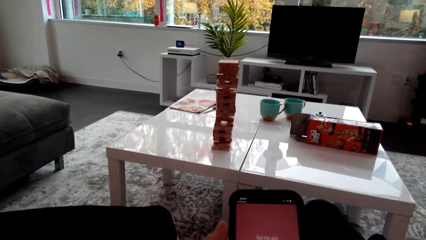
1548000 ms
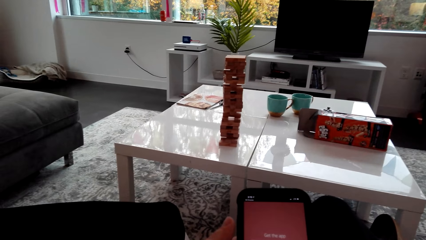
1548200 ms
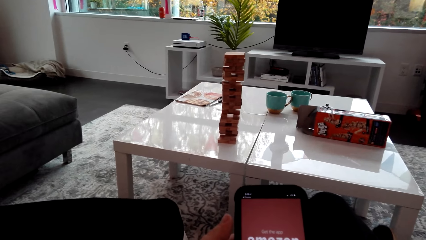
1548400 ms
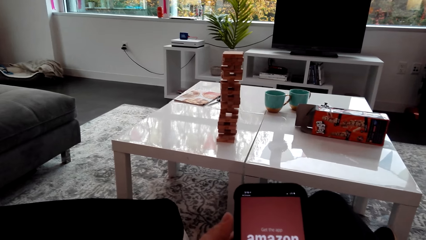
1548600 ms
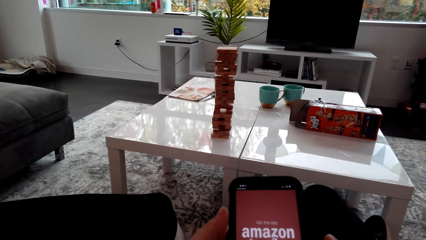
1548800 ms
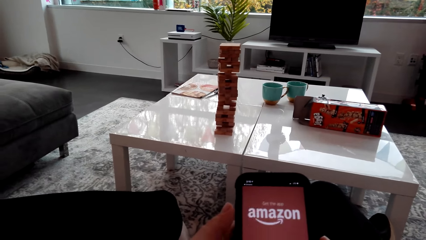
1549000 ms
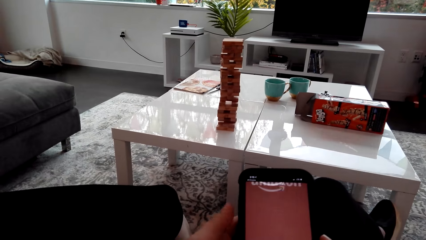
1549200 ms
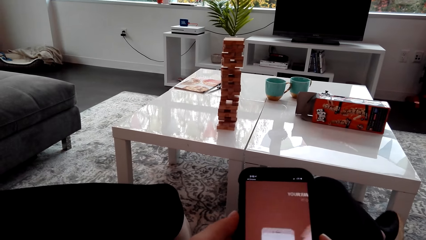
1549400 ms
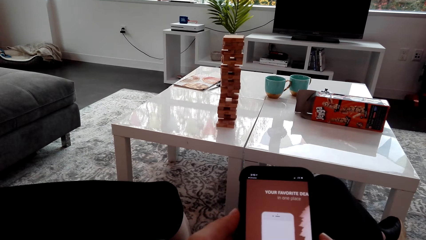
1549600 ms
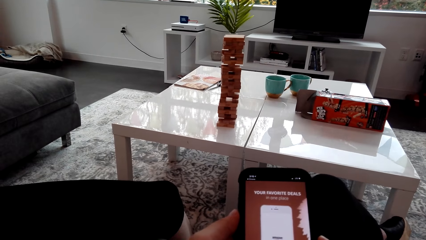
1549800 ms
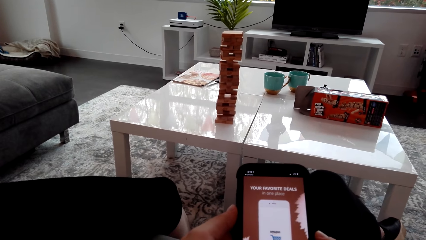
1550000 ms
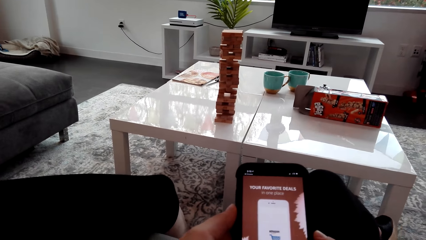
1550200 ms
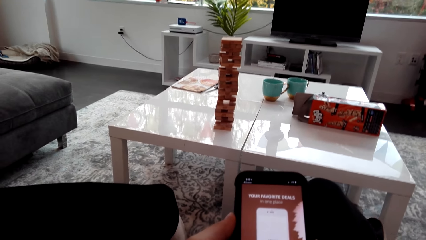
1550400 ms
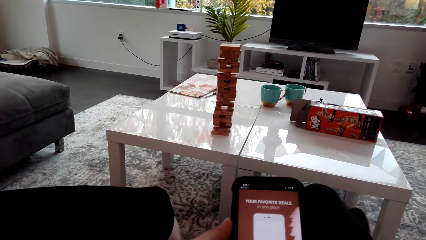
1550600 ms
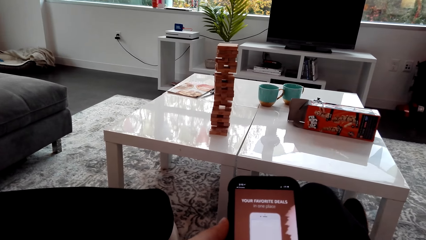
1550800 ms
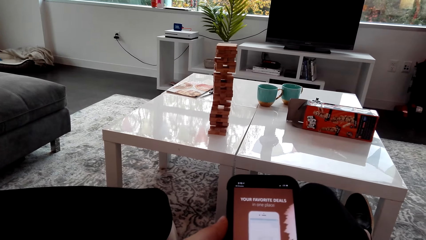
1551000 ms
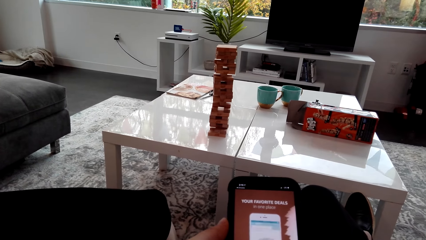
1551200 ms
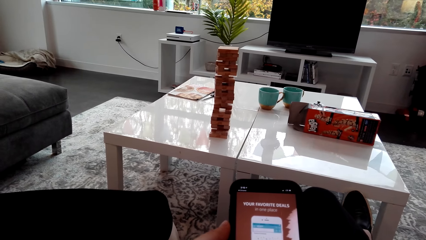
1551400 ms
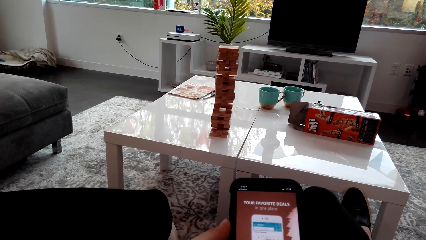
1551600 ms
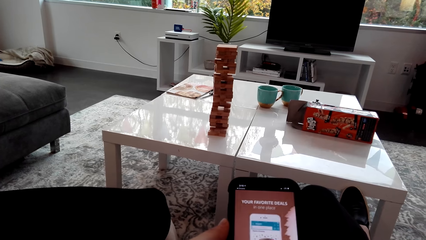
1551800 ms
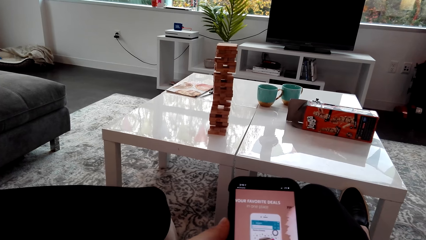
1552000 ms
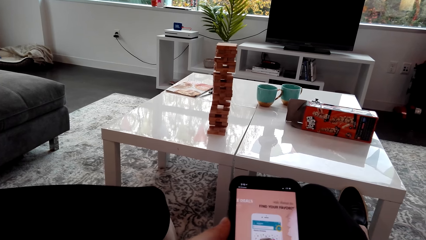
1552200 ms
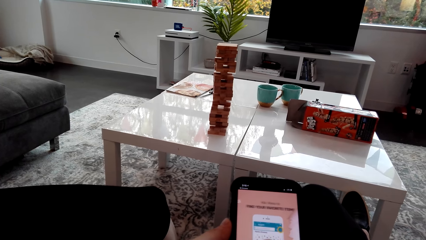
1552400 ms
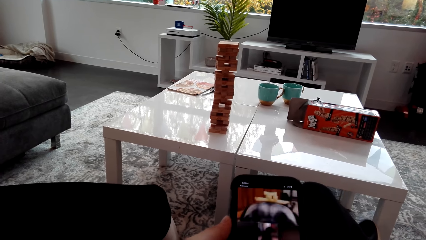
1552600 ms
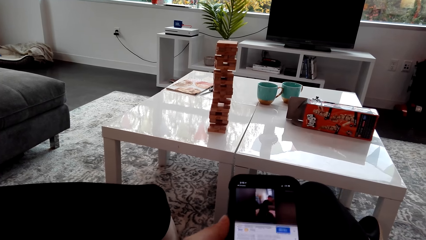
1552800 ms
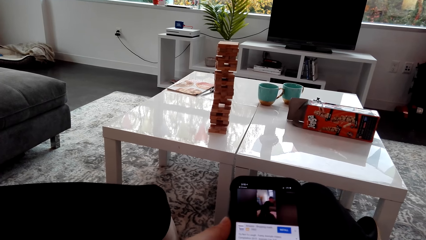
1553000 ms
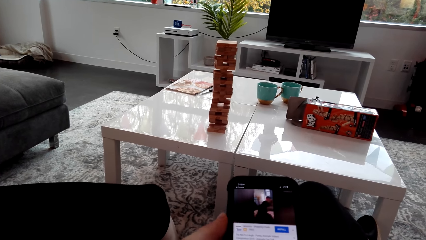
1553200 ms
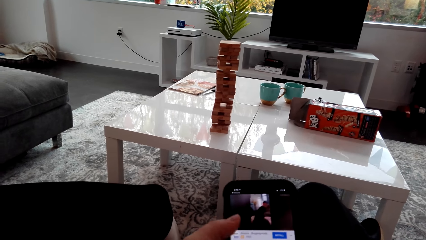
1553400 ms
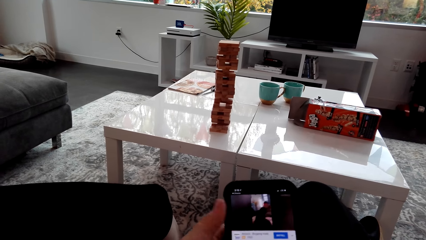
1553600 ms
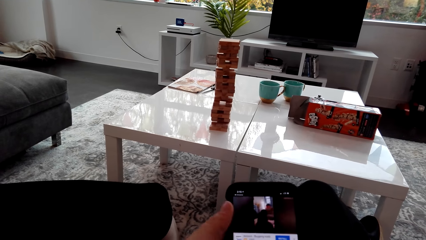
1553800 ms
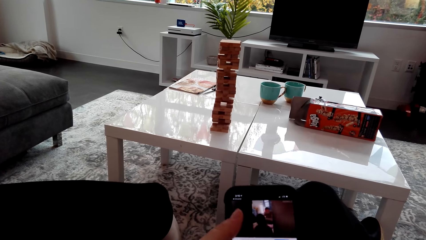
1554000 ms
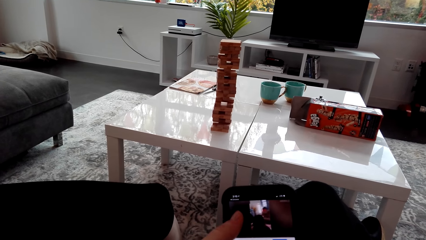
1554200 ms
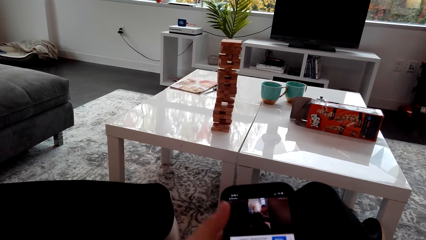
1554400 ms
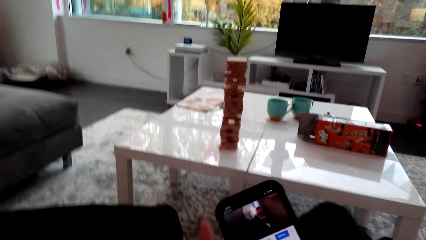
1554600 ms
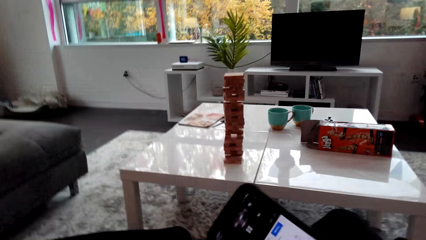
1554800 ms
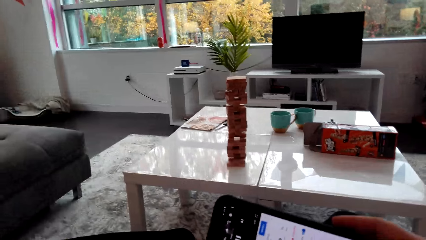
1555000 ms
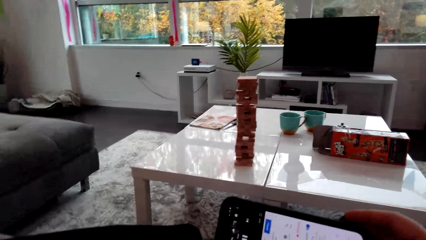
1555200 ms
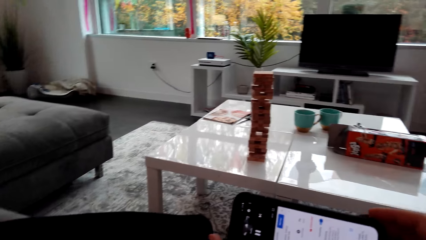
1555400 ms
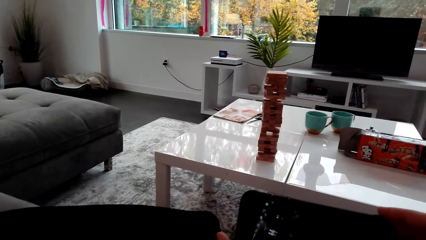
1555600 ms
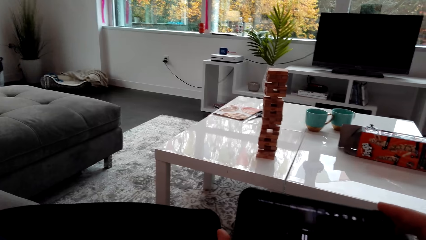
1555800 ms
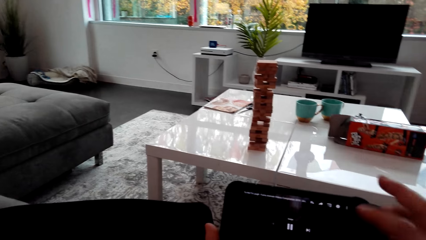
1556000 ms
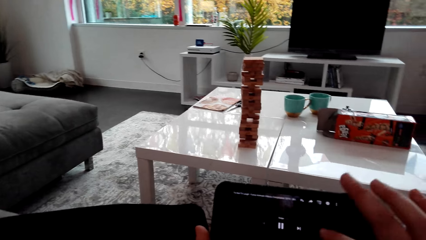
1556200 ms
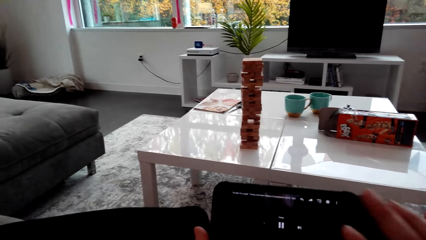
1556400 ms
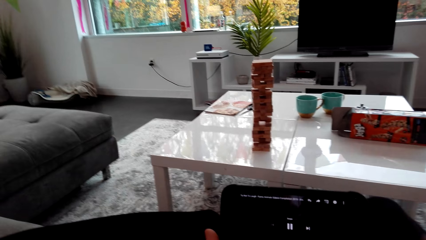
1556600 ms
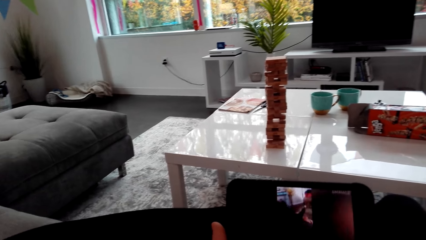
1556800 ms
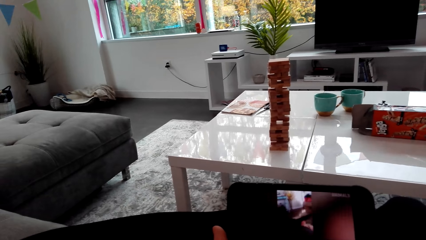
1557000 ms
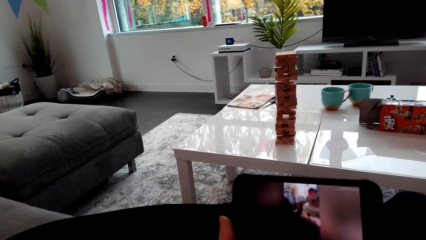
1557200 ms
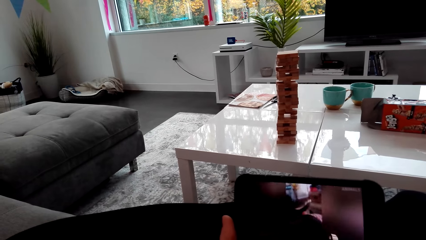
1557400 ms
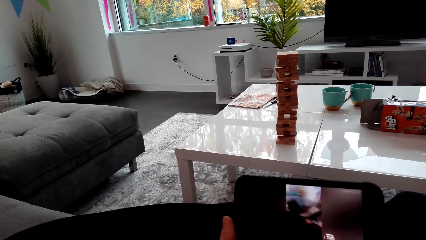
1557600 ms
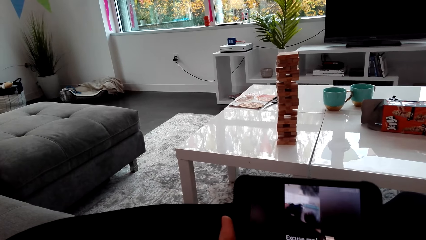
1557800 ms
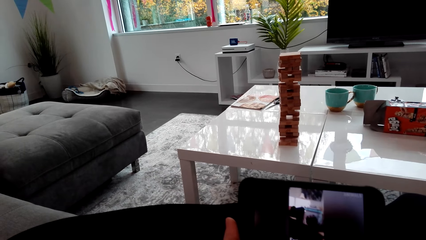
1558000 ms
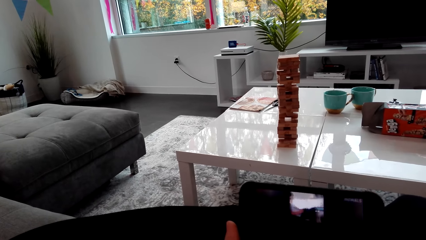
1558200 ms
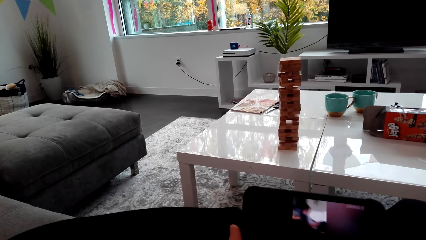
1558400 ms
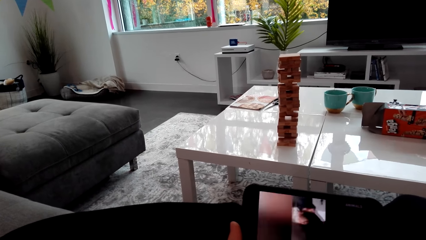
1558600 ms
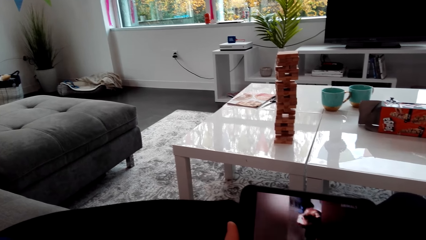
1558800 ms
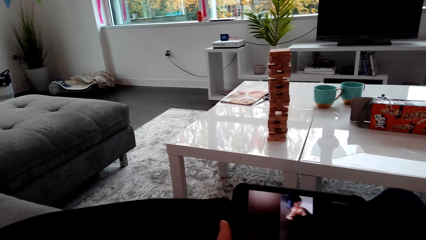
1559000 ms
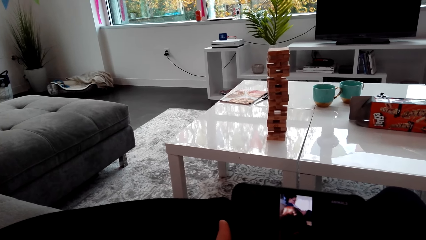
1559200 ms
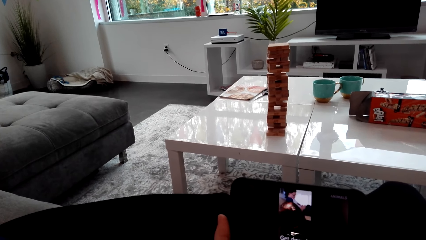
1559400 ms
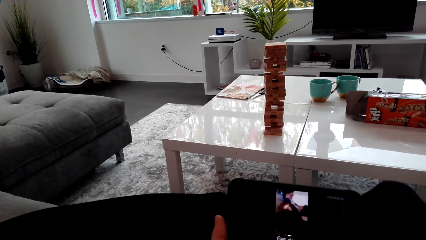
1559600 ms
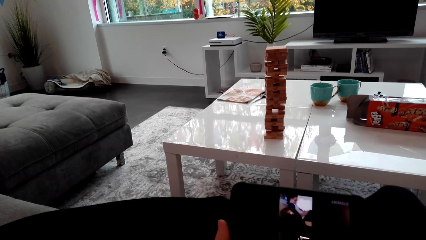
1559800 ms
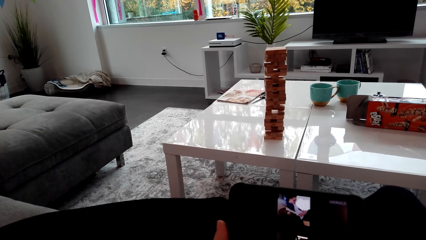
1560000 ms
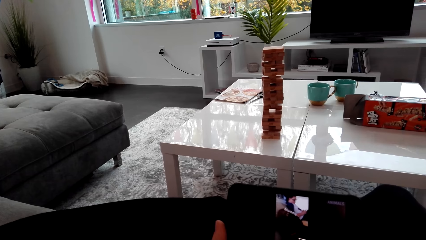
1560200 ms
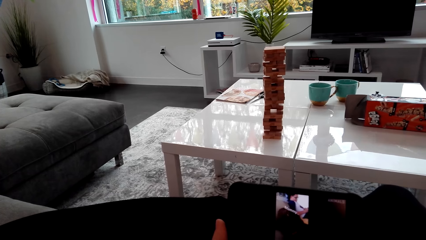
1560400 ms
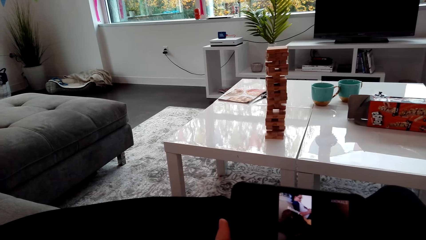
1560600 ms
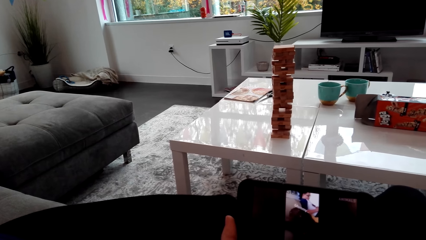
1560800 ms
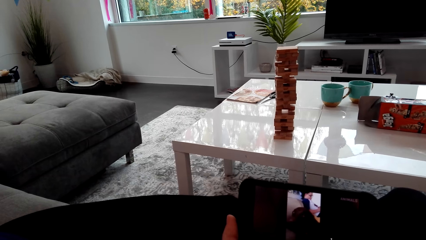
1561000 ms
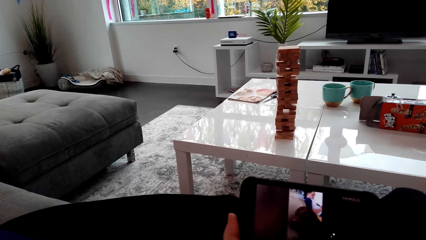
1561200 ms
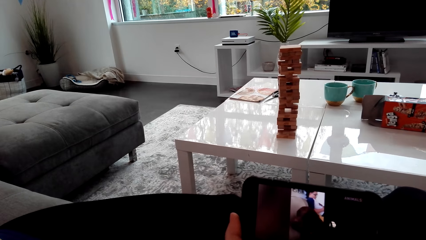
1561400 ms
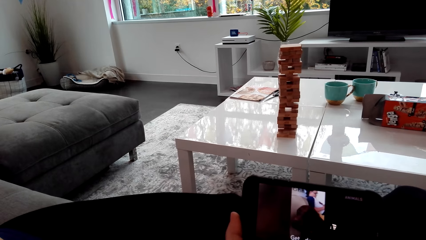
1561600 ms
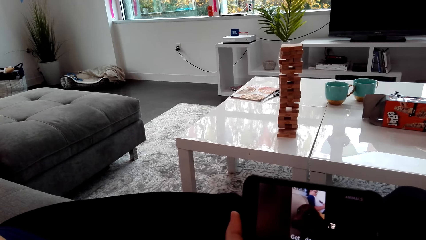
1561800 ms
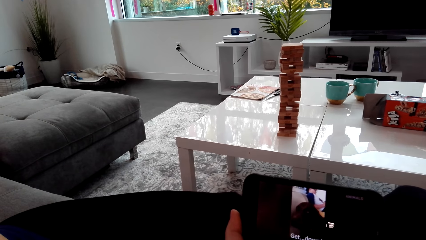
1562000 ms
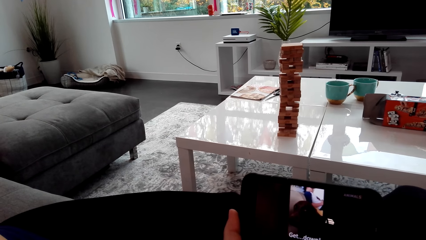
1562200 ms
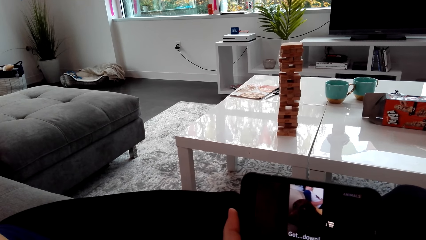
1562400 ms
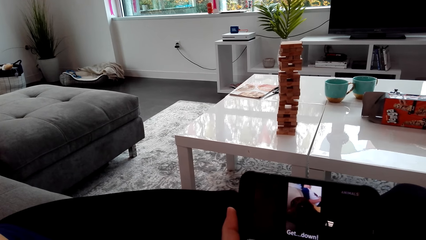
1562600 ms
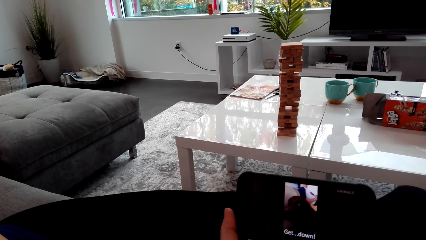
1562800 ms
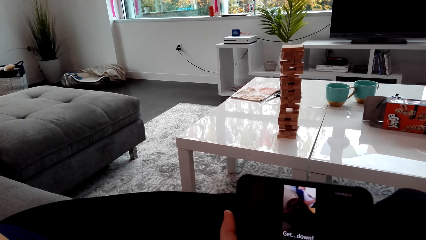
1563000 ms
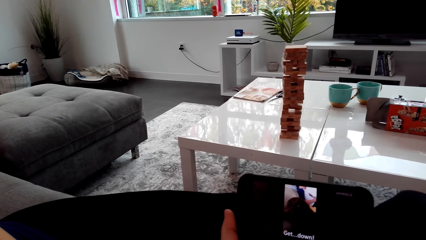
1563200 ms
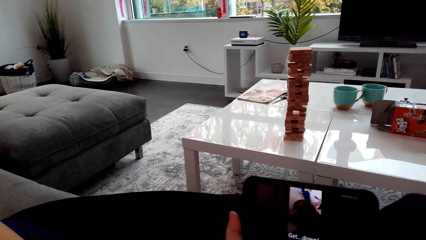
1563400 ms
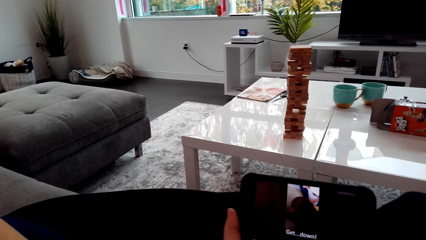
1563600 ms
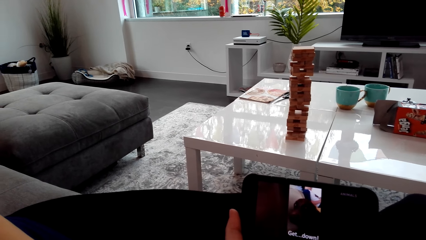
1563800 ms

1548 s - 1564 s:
The camera wearer scrolls the phone. They rotate the phone. They watch the phone. The lady watches the phone.
